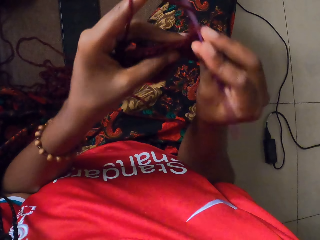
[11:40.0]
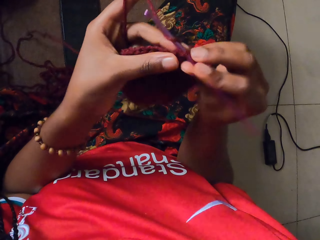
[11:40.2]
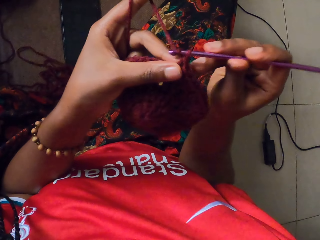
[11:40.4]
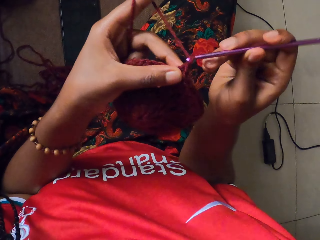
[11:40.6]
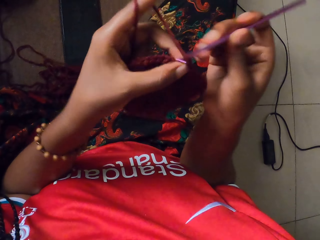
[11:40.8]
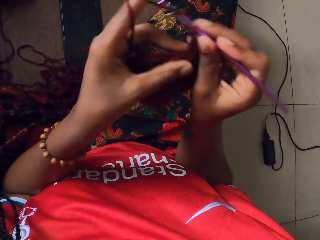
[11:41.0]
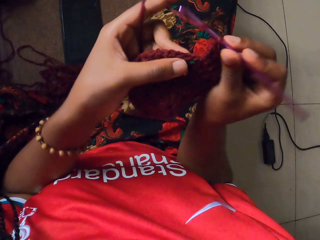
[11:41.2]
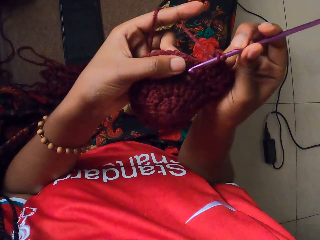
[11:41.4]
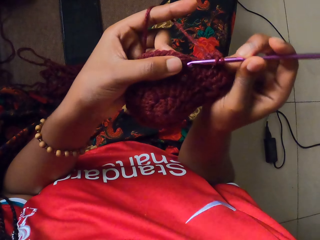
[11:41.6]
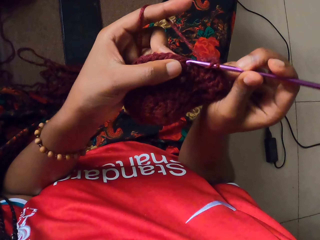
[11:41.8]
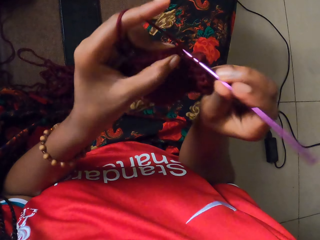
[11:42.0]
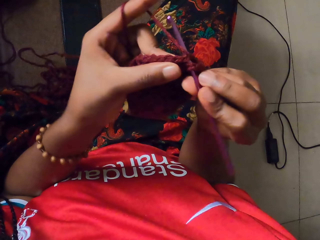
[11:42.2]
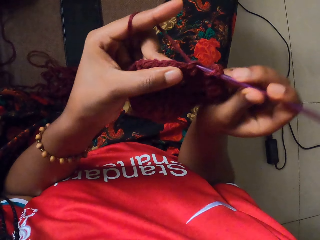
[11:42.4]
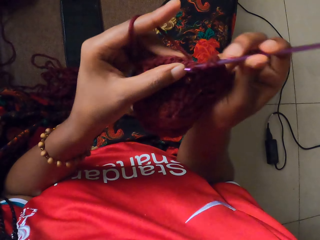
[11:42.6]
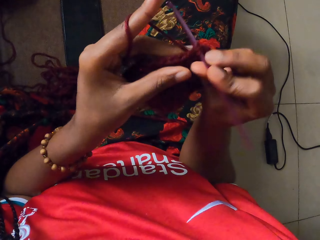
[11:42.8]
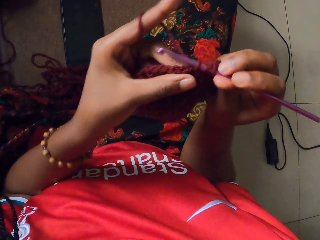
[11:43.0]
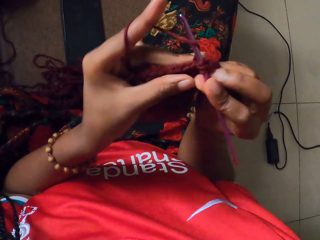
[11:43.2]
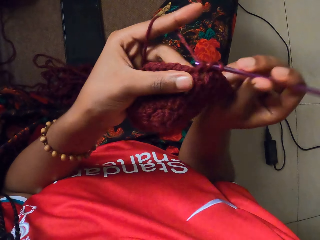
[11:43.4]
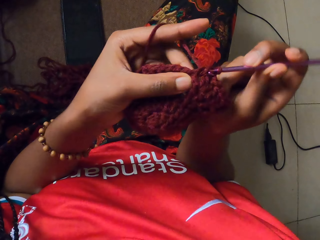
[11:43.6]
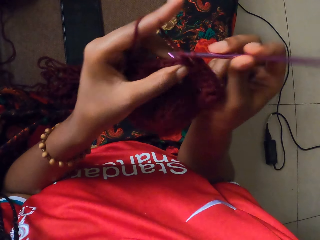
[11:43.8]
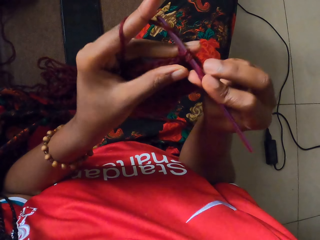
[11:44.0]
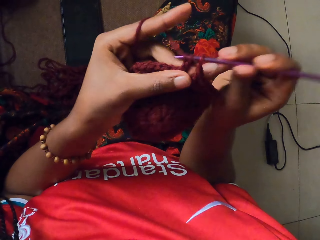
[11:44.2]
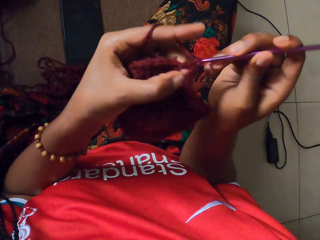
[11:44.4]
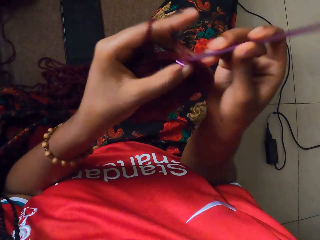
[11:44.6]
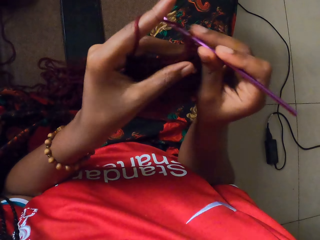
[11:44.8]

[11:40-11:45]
The camera wearer knits the wool in her left hand with the hook in her right hand.

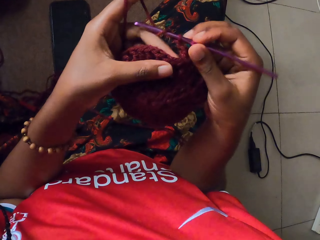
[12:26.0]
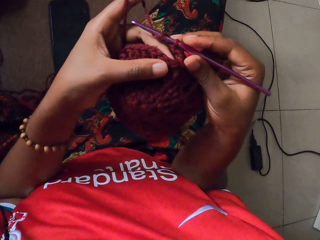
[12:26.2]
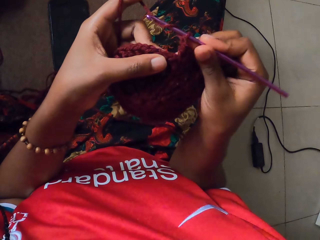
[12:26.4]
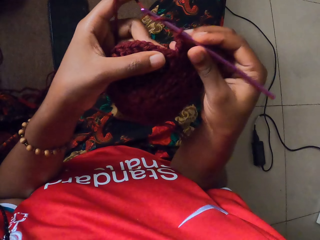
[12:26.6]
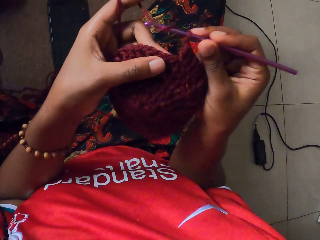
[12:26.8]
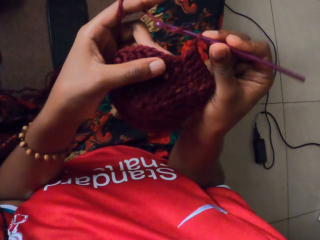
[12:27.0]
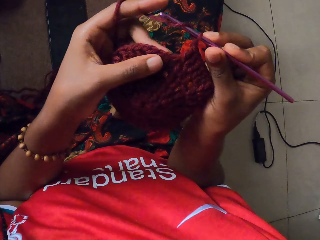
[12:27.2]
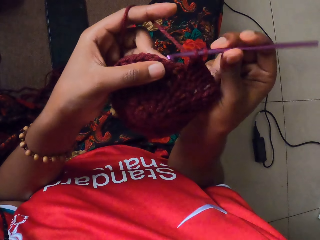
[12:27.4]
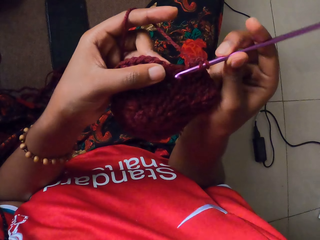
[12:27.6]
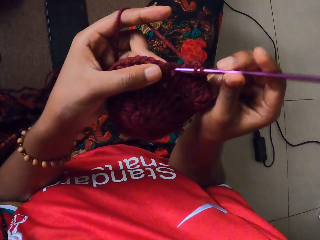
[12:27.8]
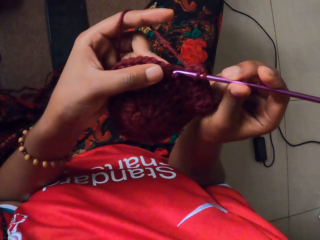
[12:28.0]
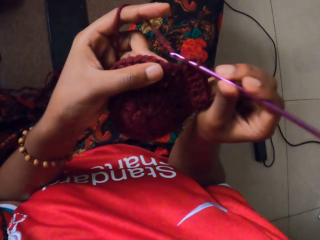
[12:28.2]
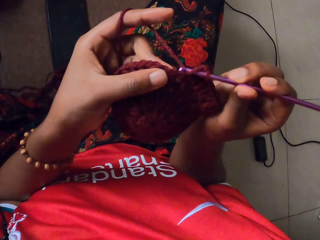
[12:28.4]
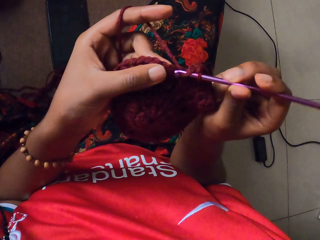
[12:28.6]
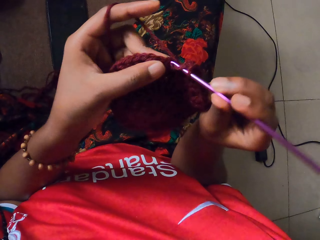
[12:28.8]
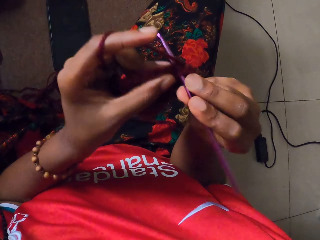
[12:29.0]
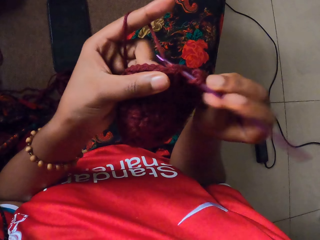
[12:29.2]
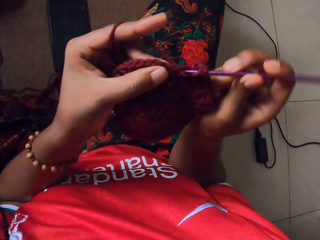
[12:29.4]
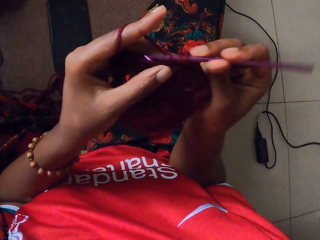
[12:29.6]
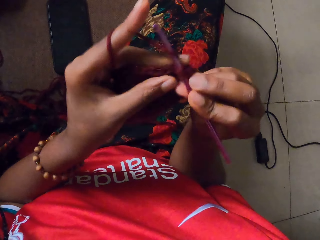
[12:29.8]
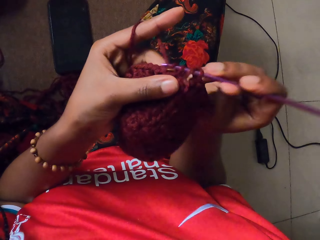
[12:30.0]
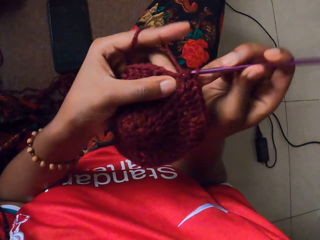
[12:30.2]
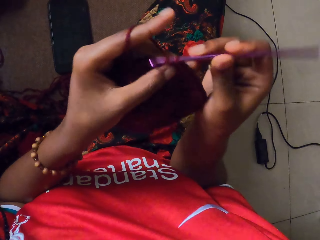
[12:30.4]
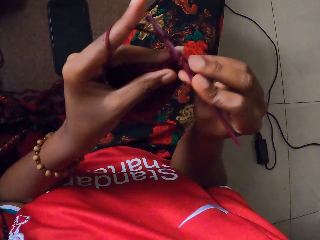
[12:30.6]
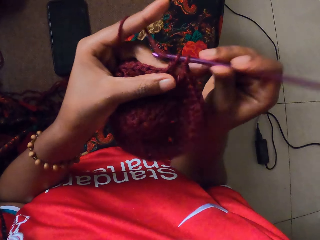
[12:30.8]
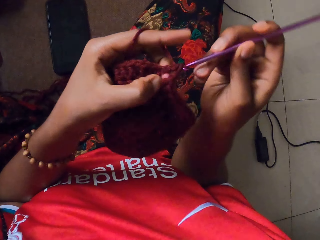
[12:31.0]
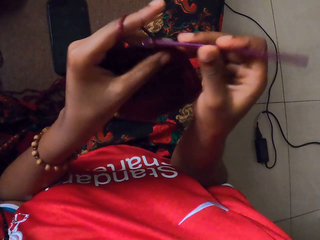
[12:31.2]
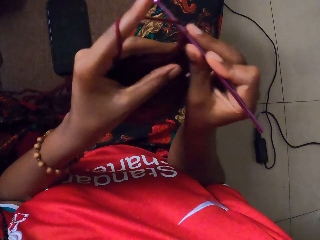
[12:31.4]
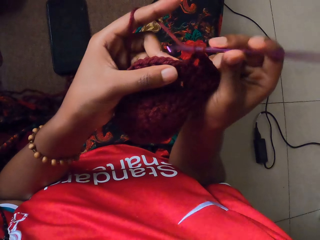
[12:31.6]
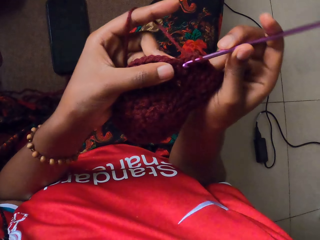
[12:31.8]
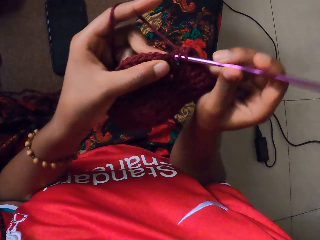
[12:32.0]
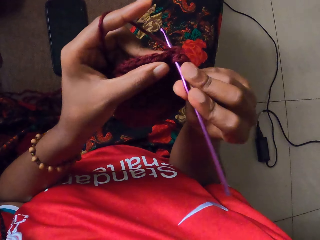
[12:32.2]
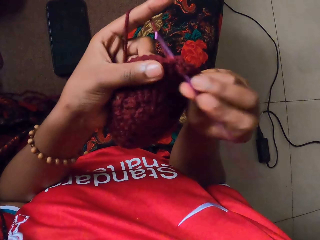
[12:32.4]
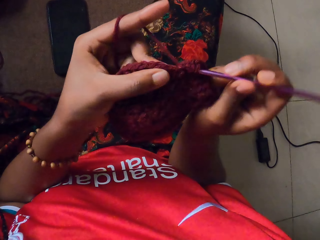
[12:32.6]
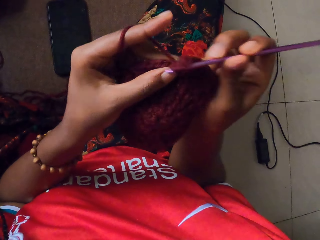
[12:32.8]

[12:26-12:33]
The camera wearer knits the wool in her left hand with the hook in her right hand.

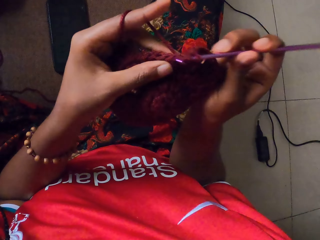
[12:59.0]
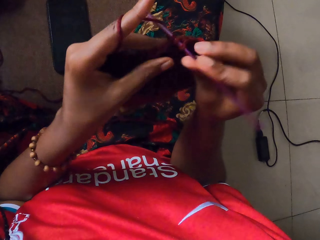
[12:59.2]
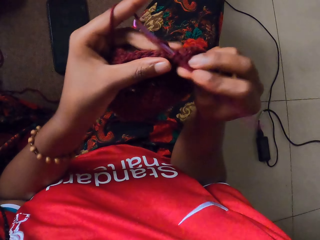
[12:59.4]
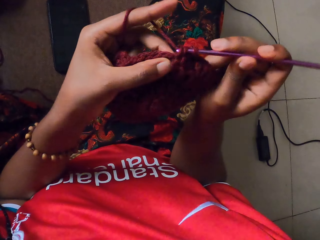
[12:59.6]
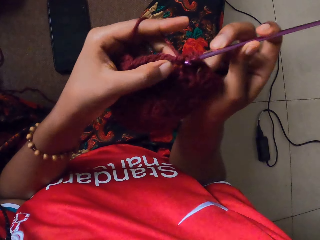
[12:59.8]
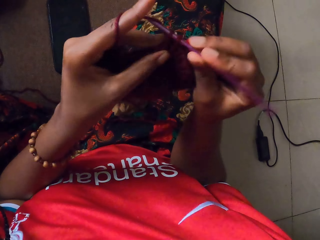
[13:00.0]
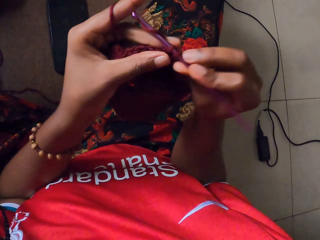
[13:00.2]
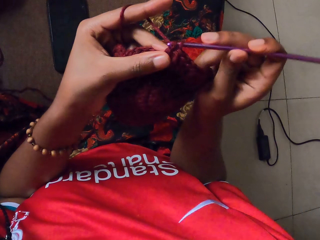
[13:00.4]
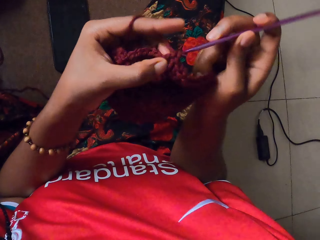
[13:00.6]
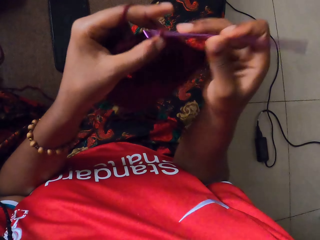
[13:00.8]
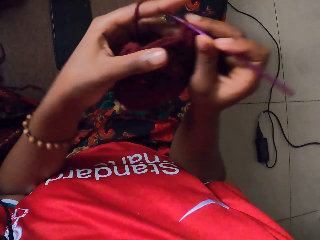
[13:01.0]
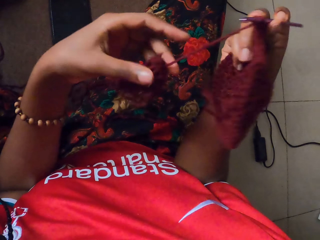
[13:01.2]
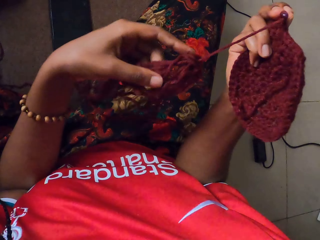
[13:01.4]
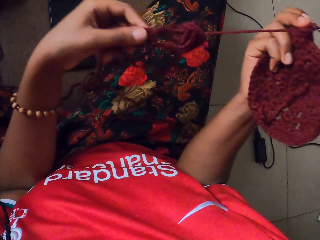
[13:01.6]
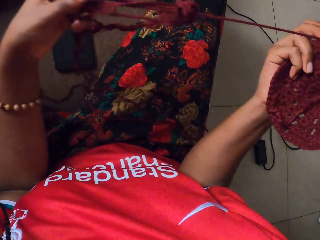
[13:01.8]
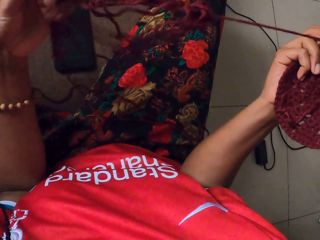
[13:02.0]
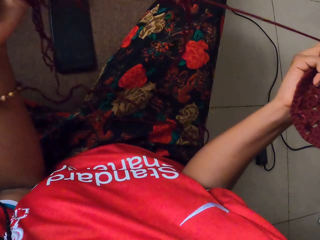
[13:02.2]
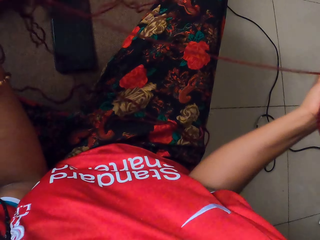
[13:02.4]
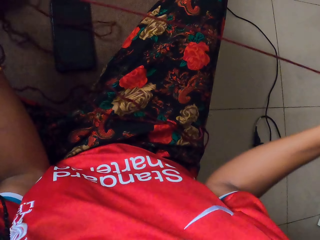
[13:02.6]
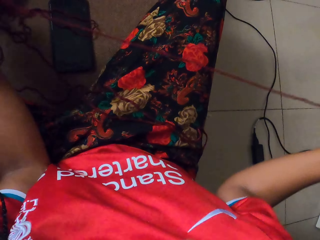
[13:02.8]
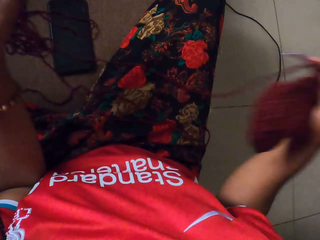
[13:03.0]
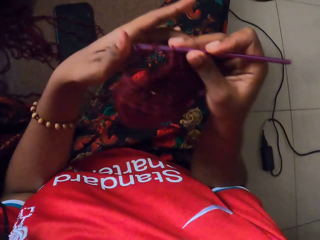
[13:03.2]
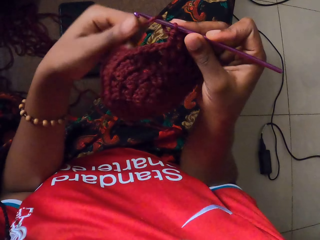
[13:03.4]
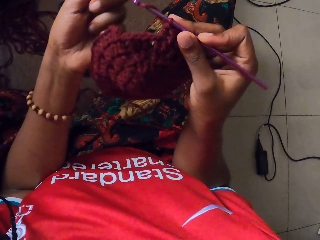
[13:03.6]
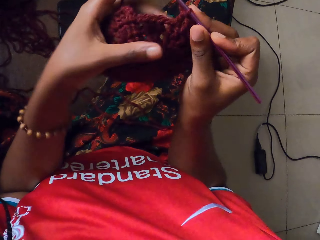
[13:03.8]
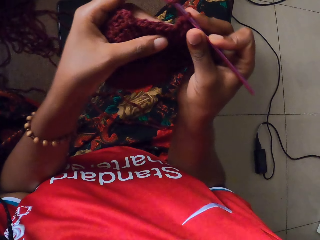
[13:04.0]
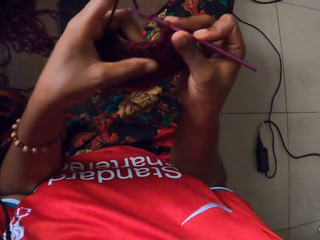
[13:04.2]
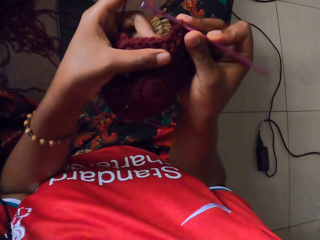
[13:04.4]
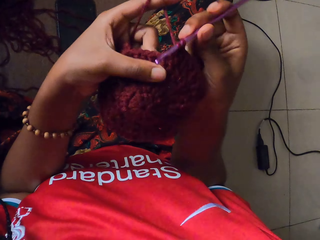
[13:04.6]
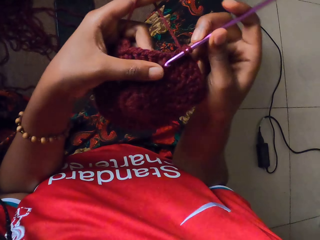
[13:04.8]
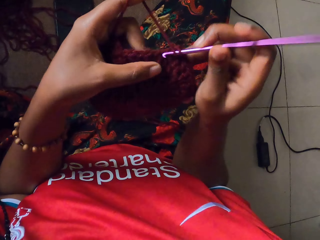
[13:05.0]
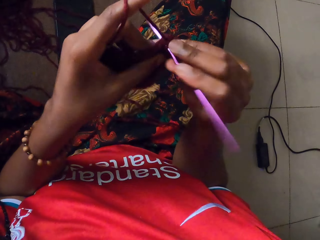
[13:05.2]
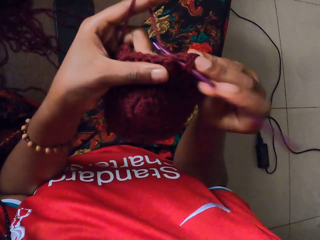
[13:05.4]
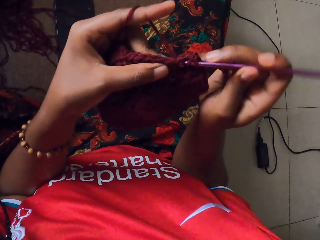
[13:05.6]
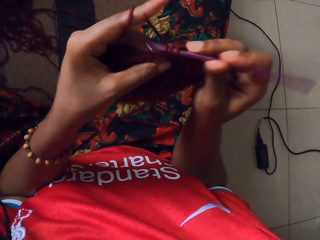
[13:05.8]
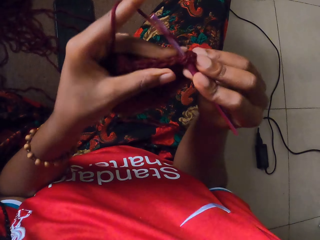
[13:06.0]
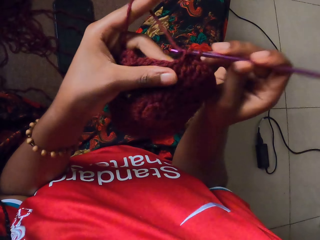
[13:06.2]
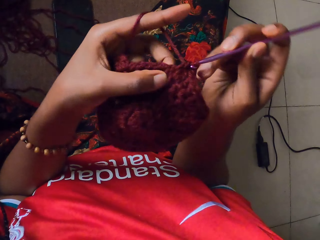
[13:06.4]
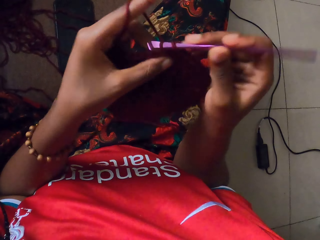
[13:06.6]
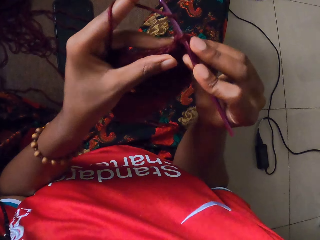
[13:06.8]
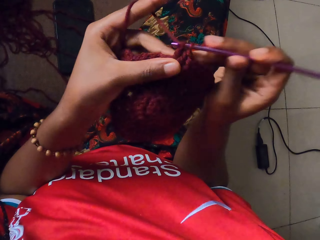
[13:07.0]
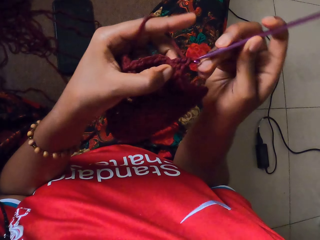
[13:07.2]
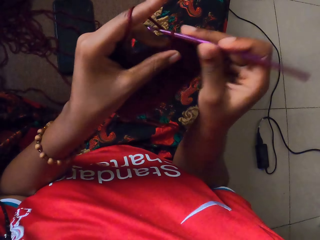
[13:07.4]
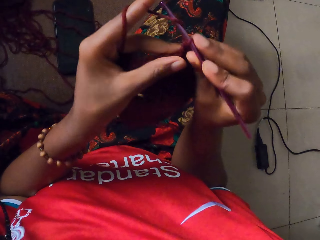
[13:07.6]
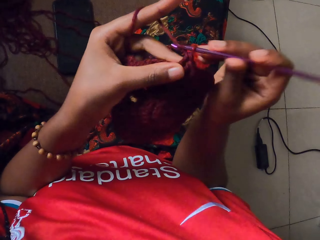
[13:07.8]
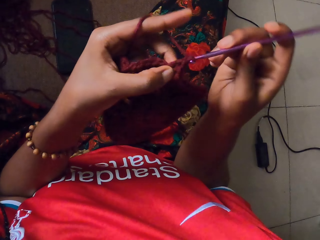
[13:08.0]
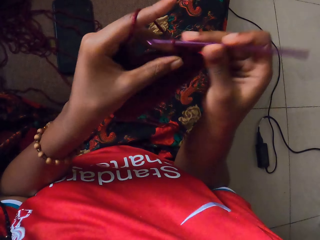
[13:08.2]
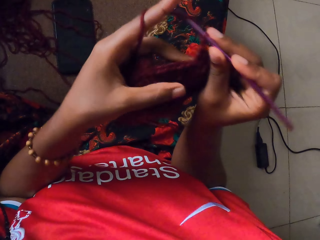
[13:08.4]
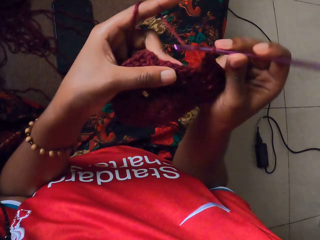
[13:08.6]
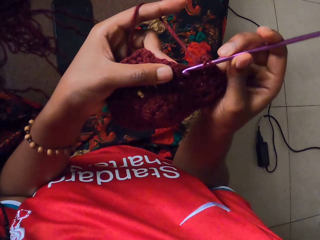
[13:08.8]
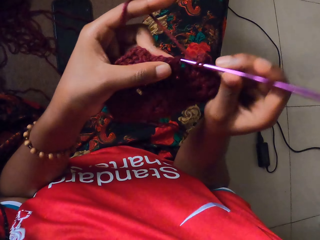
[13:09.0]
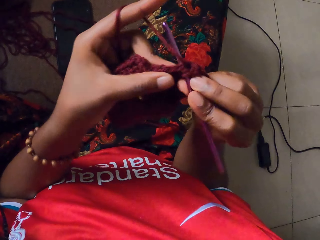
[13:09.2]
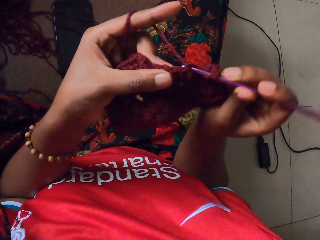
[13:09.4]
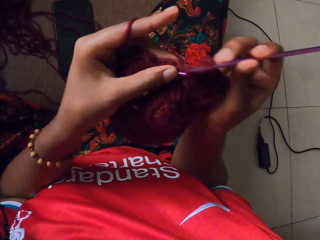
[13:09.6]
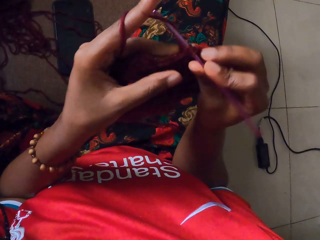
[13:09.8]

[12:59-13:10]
The camera wearer holds the knitted wool with her right hand. She looks at the yarn and pulls the yarn with her left hand. She holds the wool with her left hand. She holds the knitted wool with both hands. She knits the wool in her left hand with the hook in her right hand.
